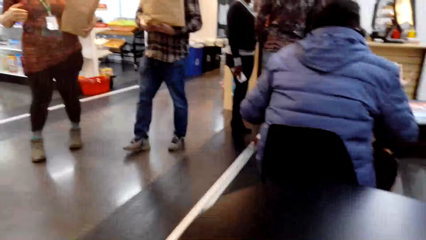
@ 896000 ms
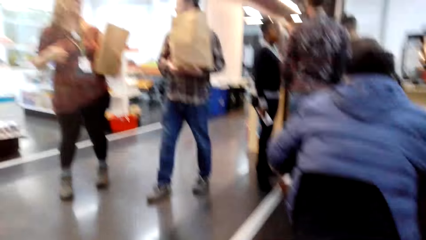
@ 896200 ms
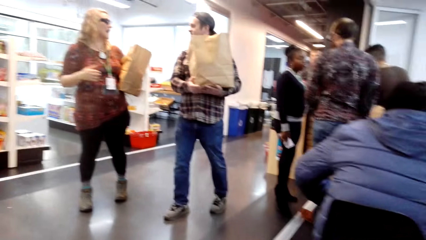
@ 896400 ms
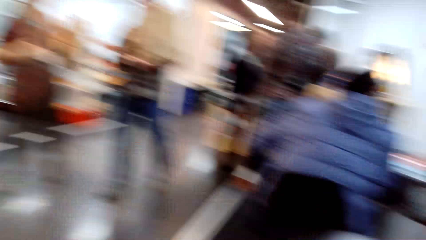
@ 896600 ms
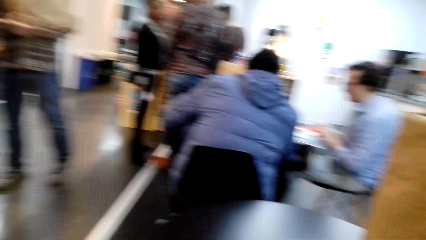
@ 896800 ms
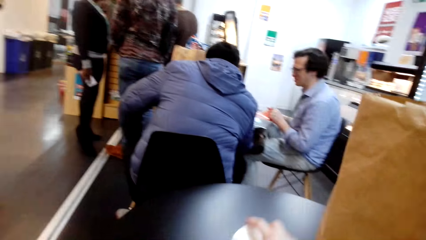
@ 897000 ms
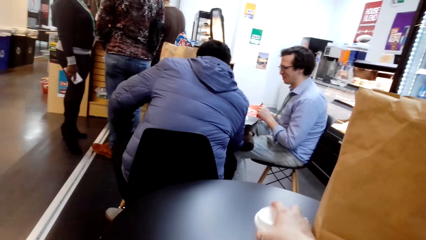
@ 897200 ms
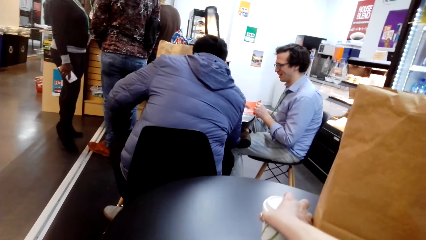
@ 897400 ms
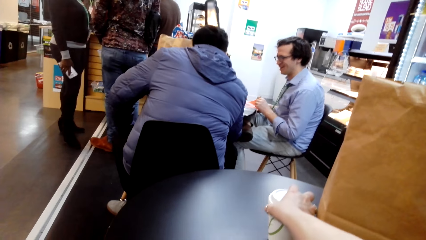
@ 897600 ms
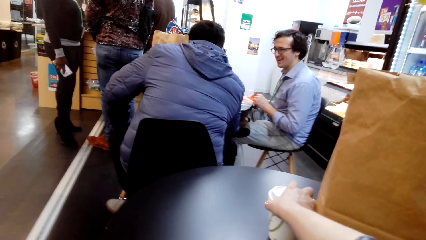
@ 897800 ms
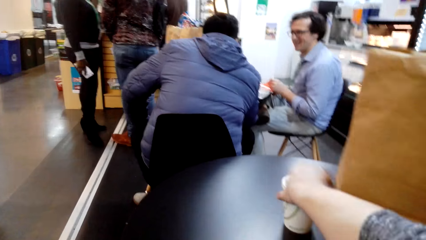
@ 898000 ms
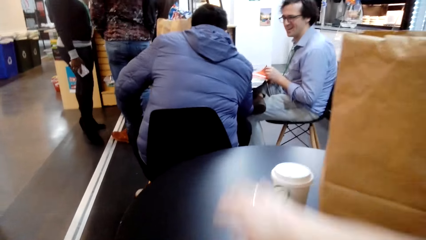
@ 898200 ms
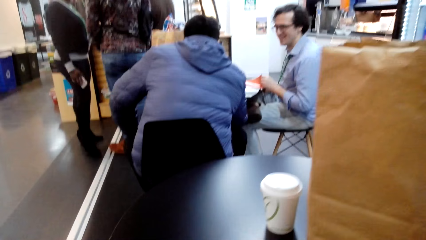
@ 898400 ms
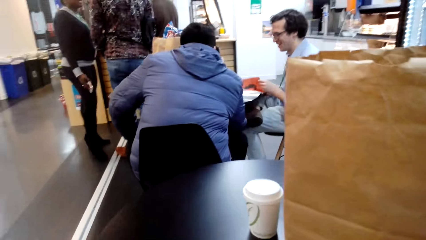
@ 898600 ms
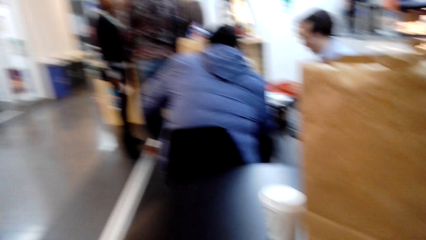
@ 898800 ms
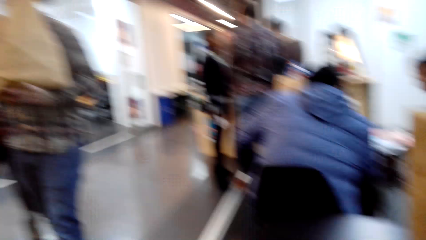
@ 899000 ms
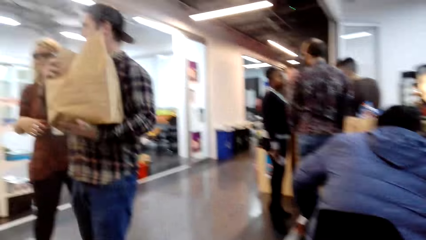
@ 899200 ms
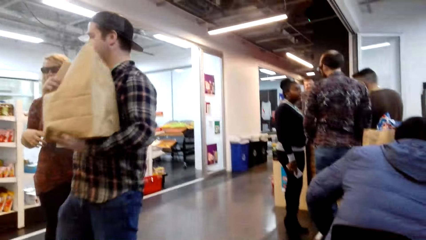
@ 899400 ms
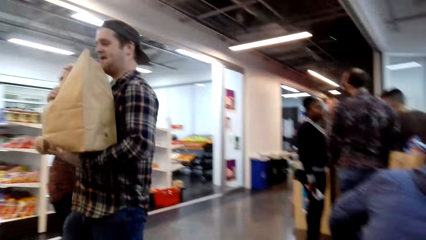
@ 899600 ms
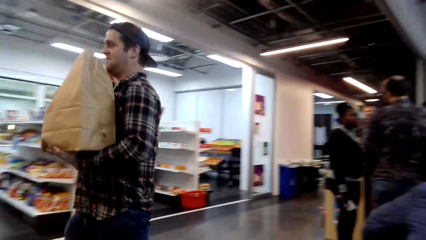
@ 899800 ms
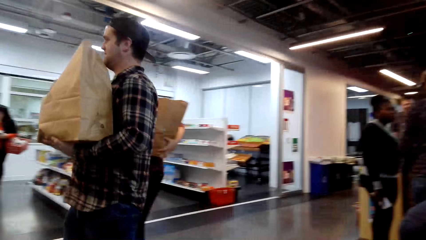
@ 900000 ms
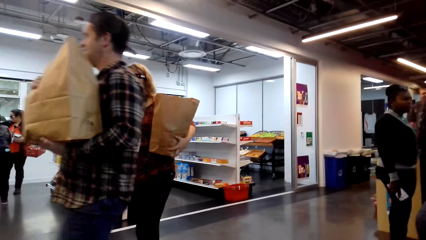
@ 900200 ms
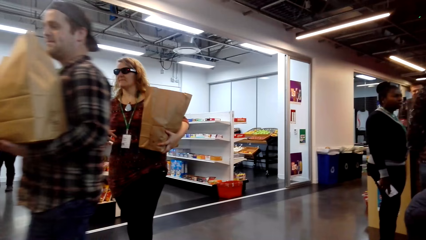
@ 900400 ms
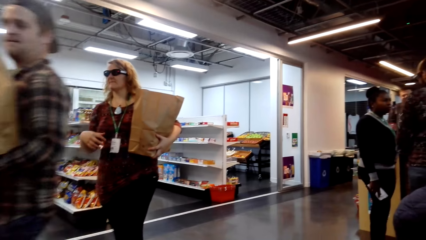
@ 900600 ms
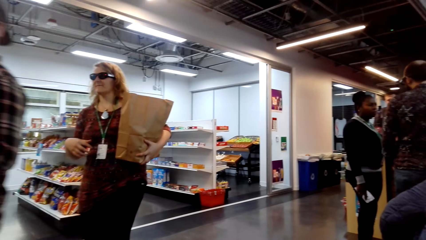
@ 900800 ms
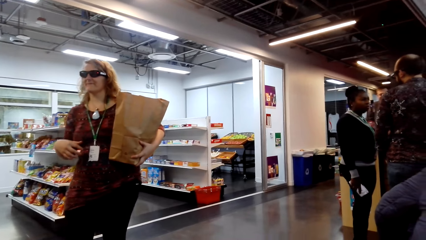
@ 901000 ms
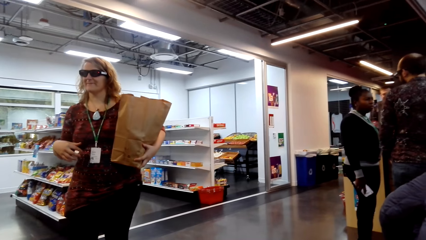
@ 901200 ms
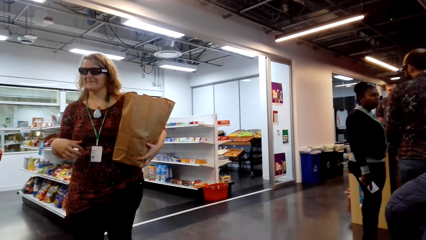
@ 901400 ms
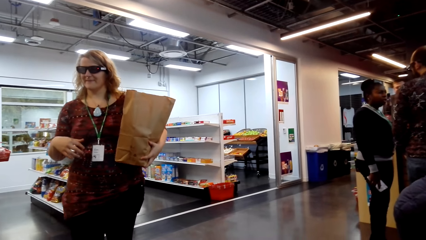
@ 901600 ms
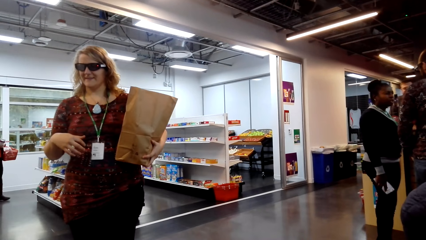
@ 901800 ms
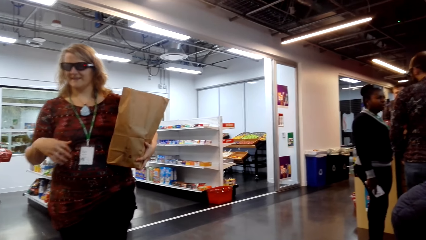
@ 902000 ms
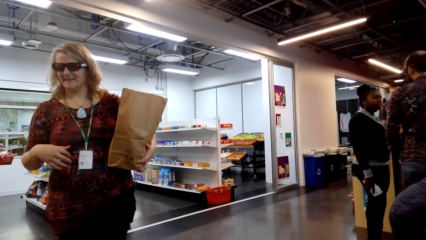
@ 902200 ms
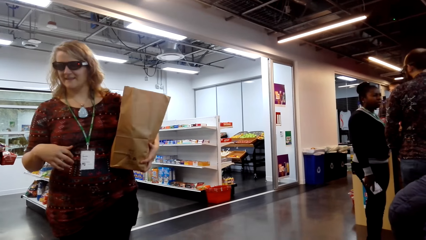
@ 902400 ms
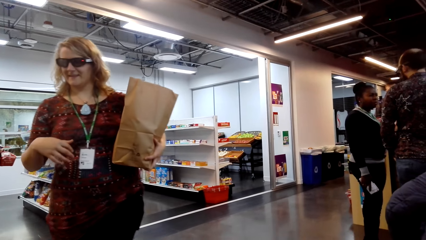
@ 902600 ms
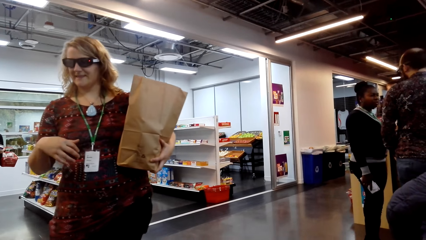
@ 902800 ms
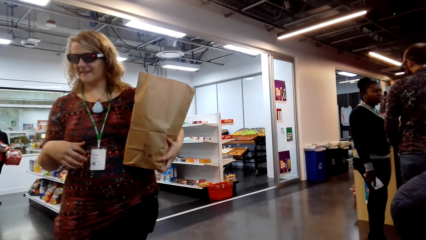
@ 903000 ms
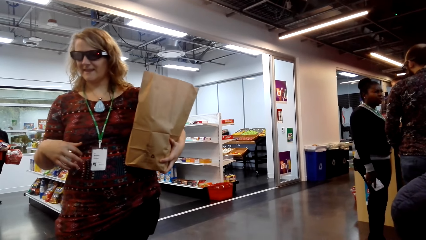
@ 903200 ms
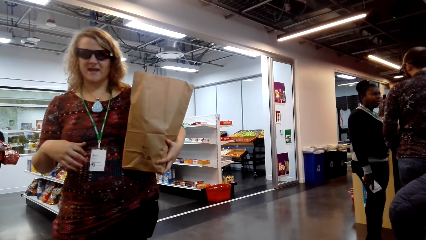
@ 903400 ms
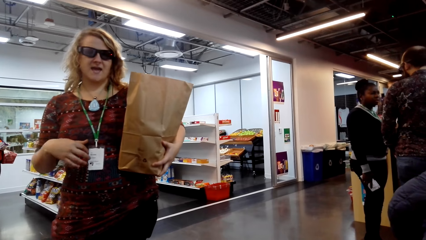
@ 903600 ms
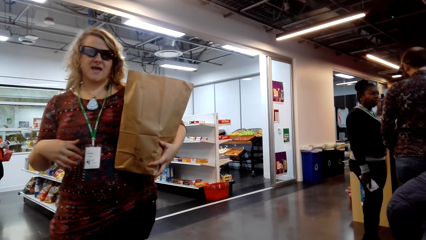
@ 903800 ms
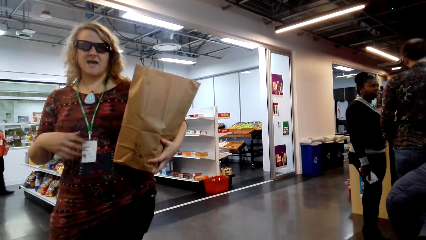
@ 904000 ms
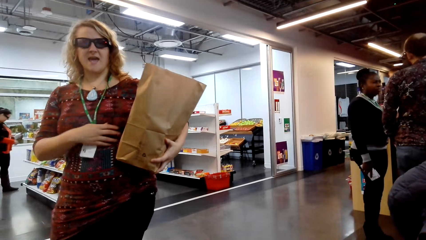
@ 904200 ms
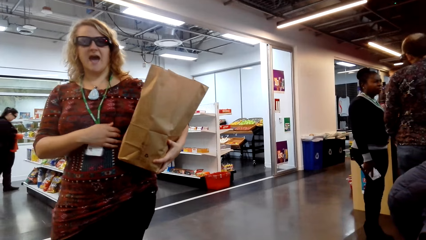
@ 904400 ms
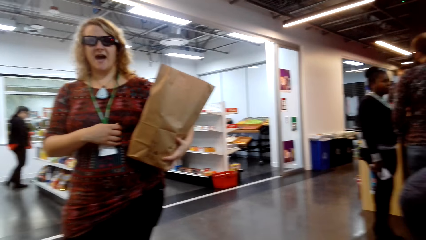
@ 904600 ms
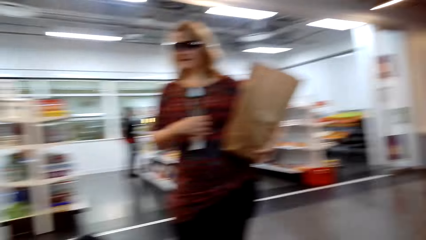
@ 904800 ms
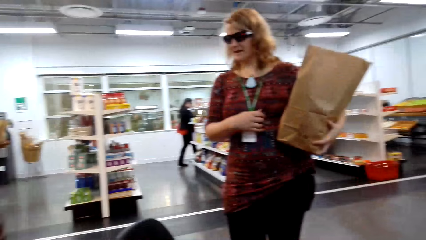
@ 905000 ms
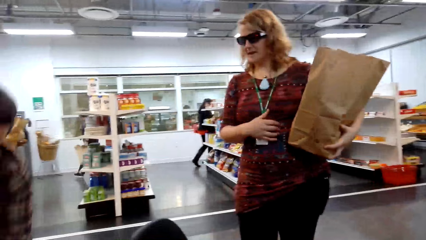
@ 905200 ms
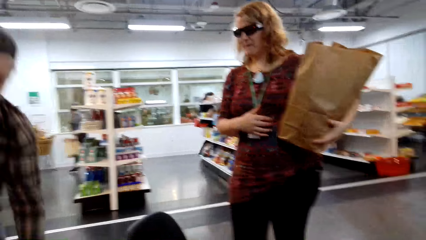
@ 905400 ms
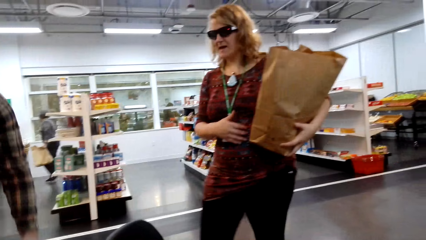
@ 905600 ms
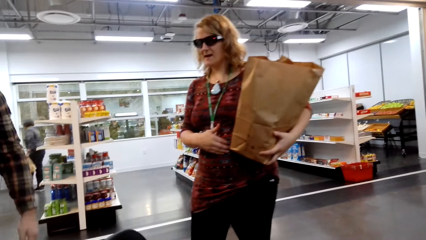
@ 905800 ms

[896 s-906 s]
The camera wearer pushes a plastic cup. They move a tin on the table. They stare around the shop. They were in the supermarket.

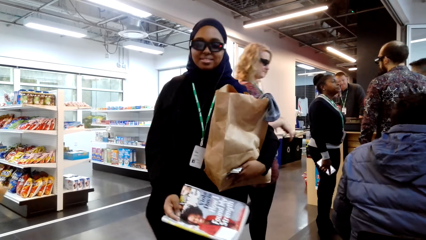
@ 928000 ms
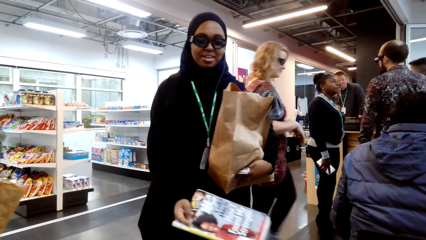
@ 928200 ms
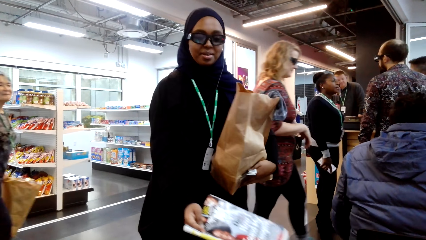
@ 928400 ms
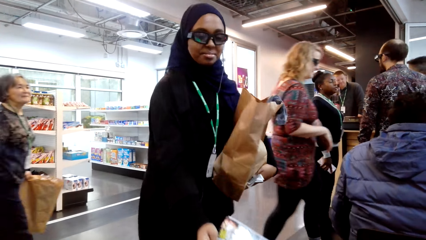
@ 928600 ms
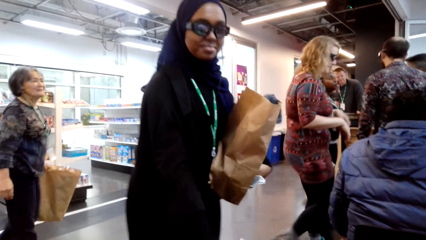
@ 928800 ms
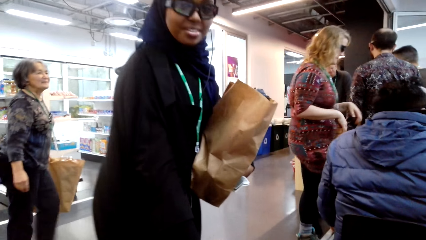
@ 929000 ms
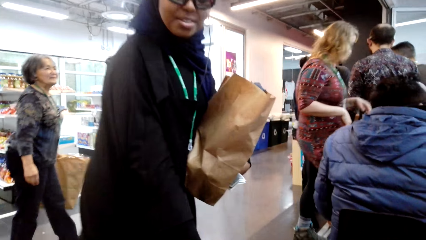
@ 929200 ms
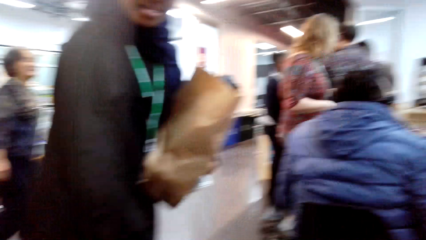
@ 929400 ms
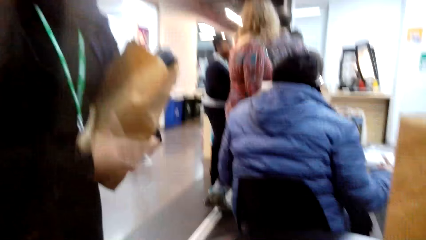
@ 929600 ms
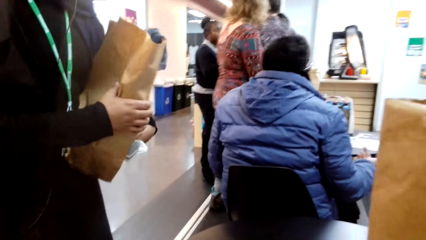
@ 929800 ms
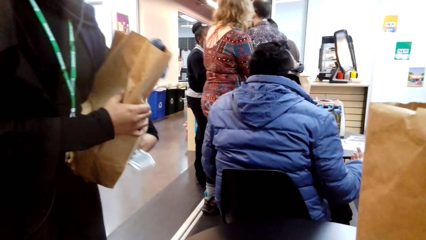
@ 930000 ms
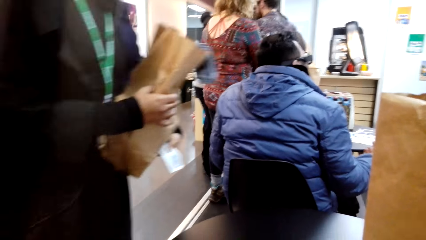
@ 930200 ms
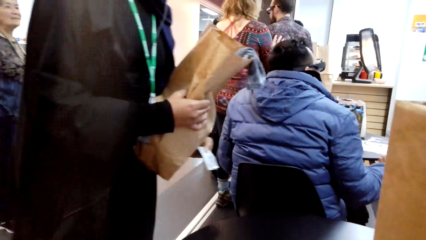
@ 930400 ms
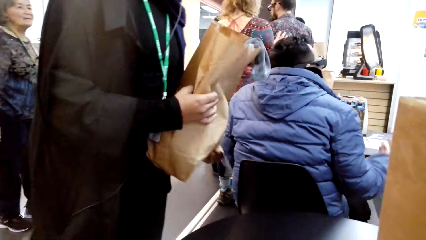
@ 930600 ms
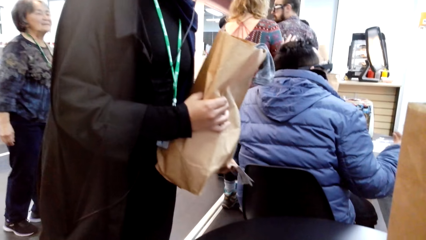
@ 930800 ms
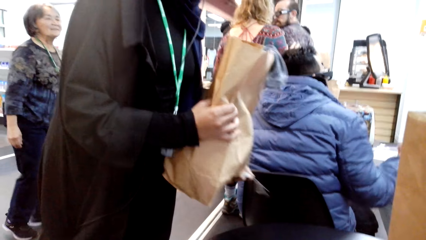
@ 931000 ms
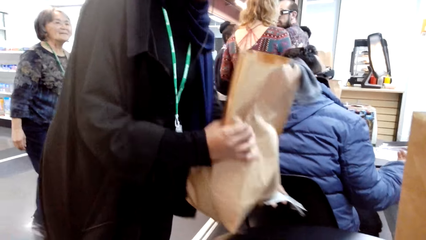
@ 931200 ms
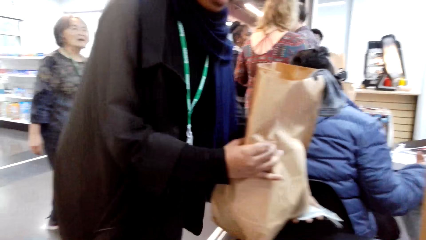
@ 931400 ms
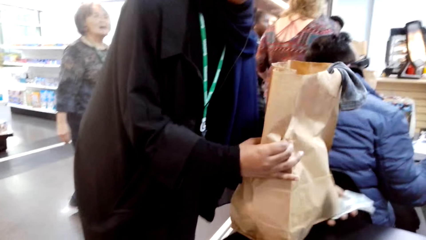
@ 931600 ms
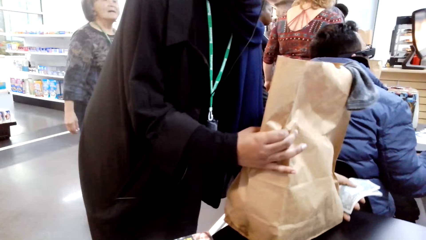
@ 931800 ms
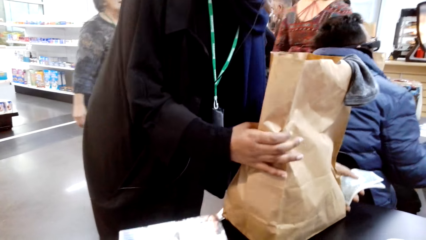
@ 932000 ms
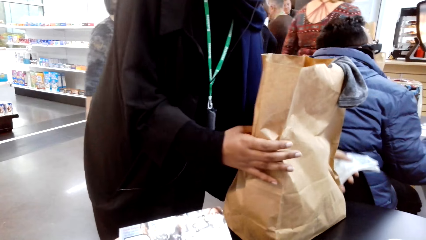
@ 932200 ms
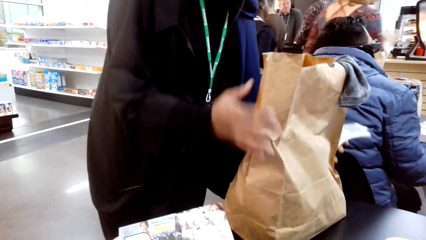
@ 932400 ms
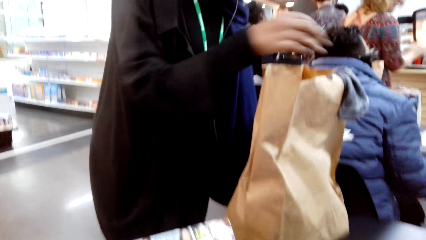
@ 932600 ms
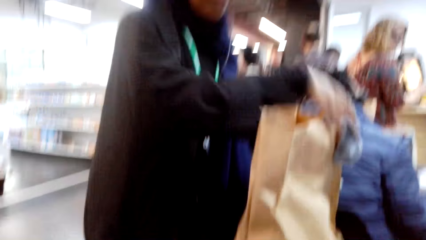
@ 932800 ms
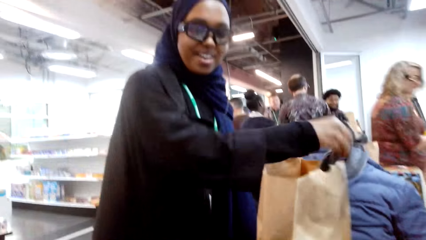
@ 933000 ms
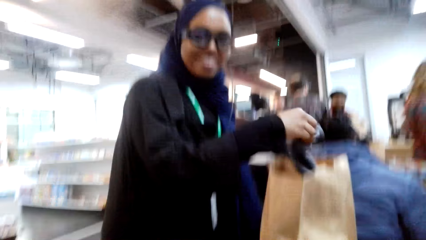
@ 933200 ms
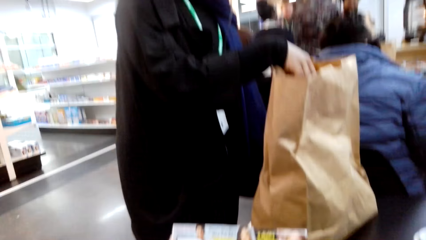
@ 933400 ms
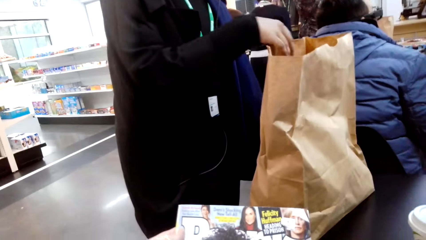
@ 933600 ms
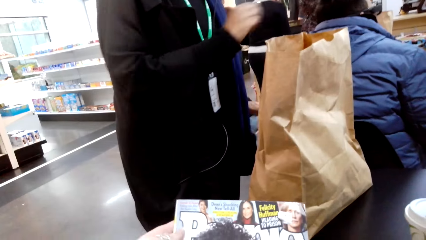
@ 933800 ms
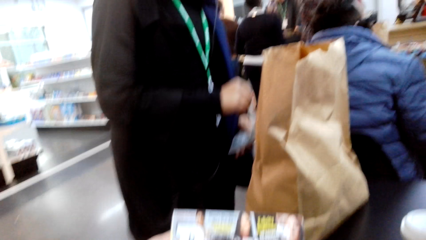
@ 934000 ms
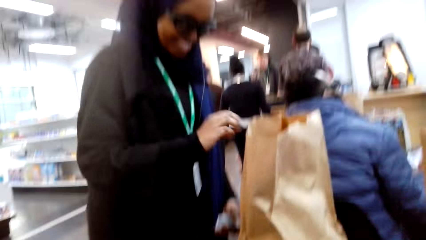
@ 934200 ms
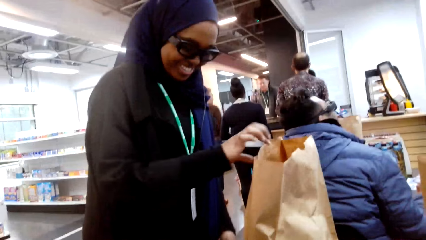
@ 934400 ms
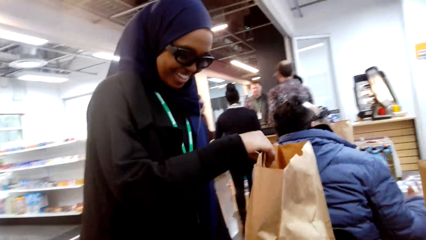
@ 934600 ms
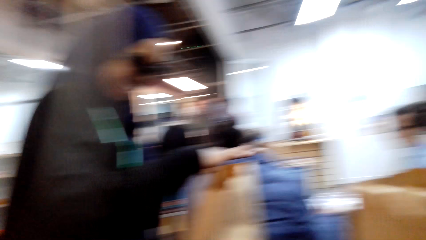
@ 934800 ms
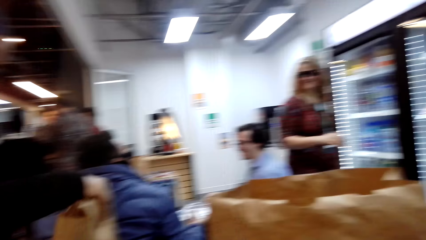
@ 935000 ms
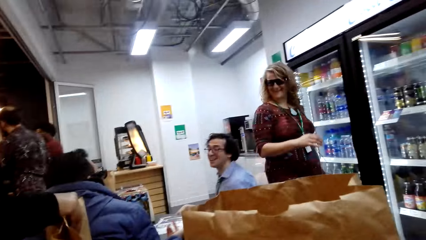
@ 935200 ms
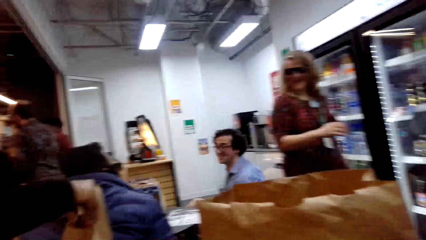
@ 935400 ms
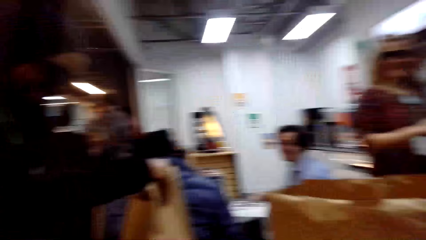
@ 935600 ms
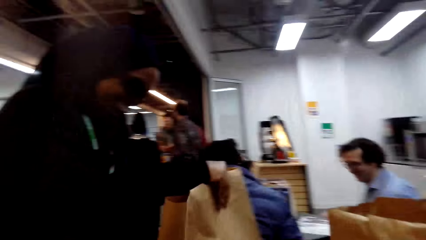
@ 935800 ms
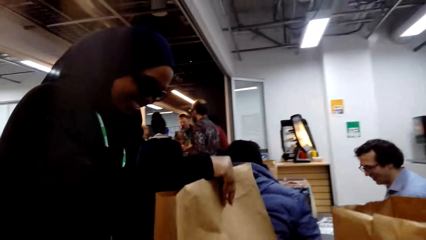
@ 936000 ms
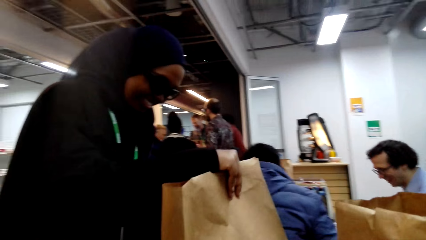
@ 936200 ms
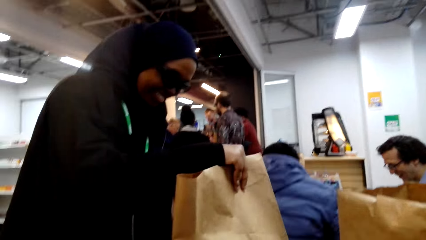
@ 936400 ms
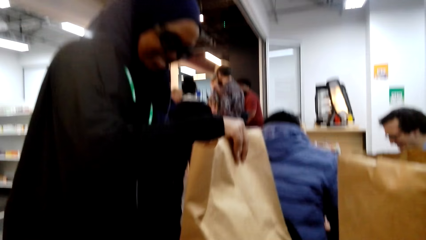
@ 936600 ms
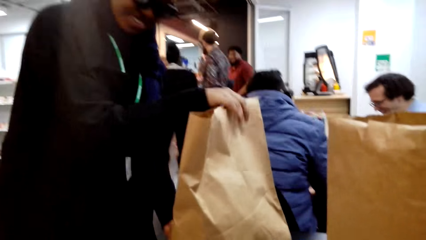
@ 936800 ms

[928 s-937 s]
The camera wearer talks to a woman. They look around.
